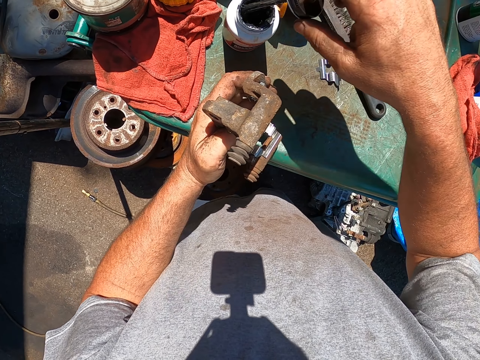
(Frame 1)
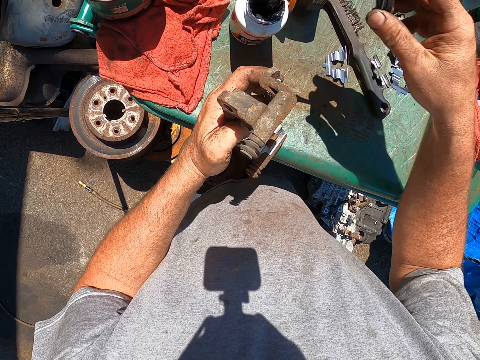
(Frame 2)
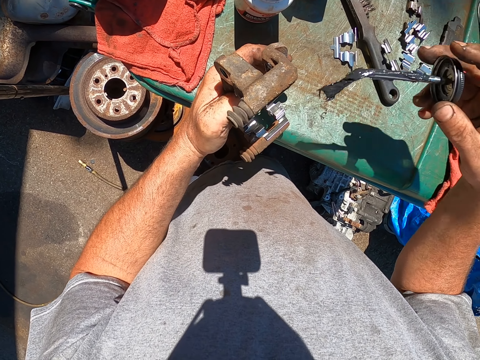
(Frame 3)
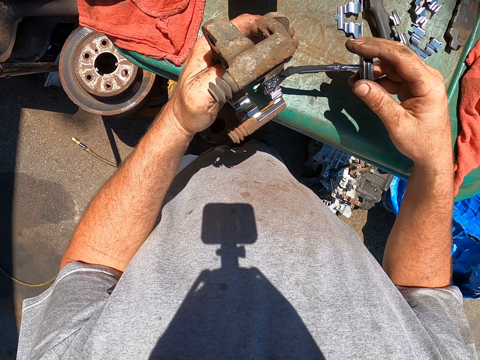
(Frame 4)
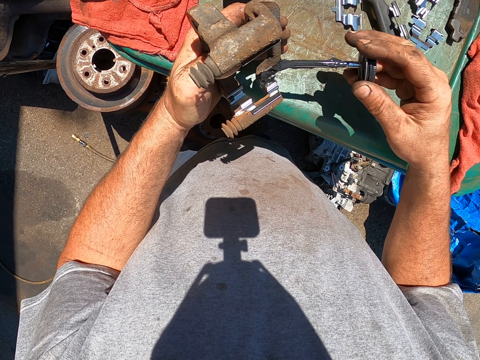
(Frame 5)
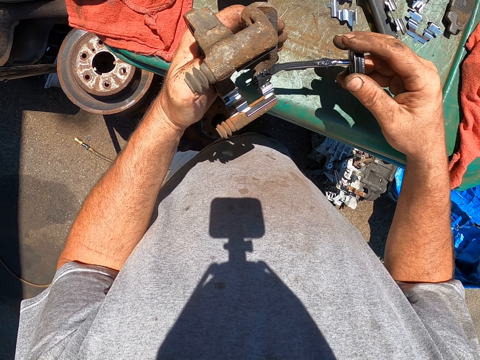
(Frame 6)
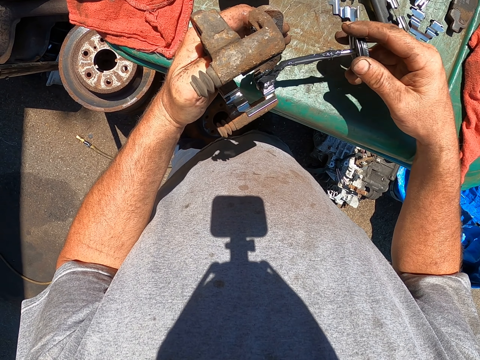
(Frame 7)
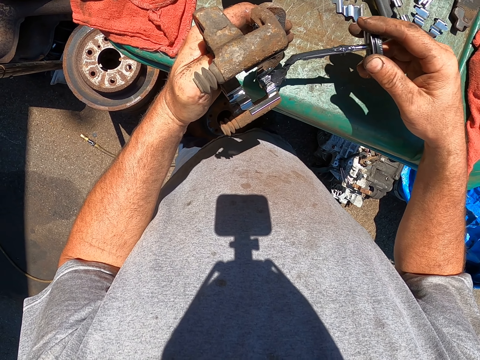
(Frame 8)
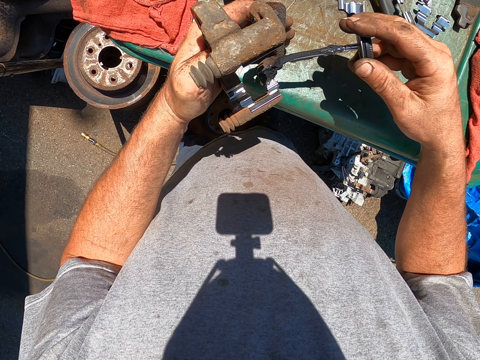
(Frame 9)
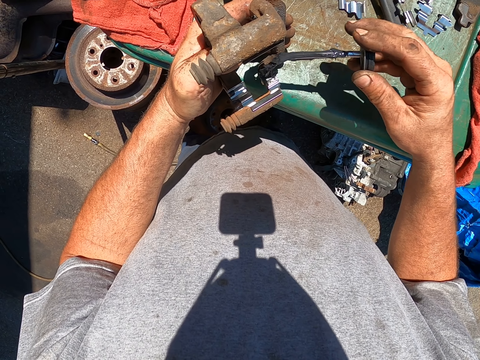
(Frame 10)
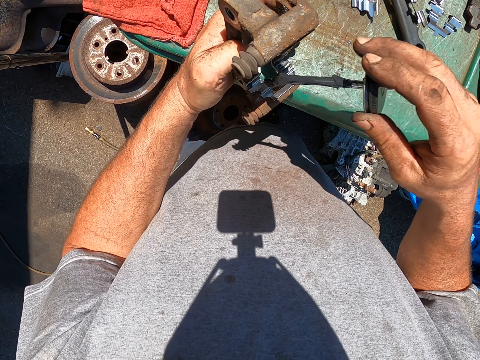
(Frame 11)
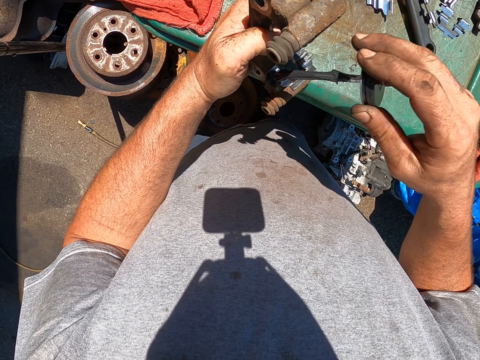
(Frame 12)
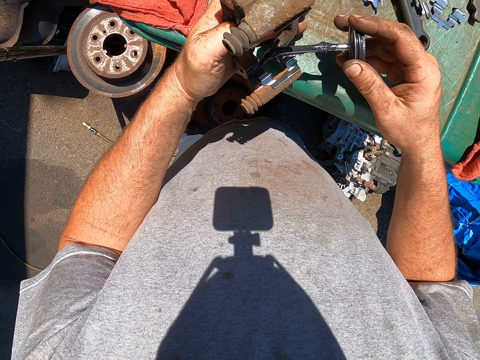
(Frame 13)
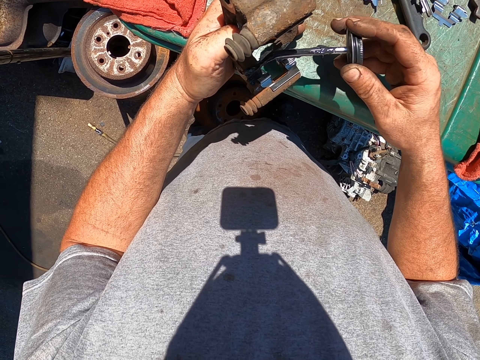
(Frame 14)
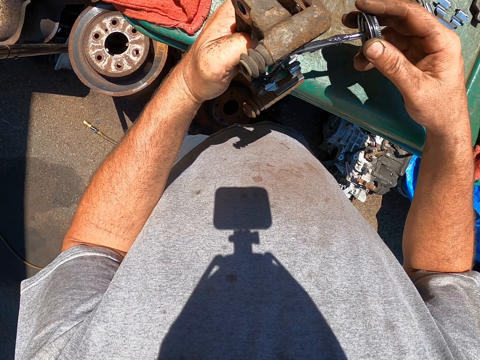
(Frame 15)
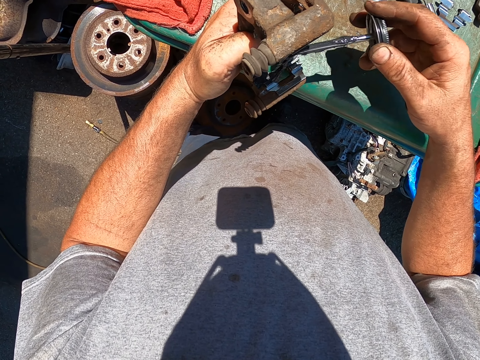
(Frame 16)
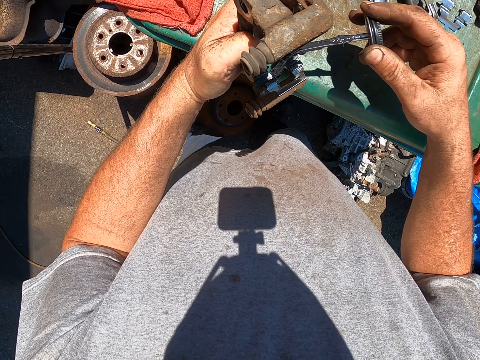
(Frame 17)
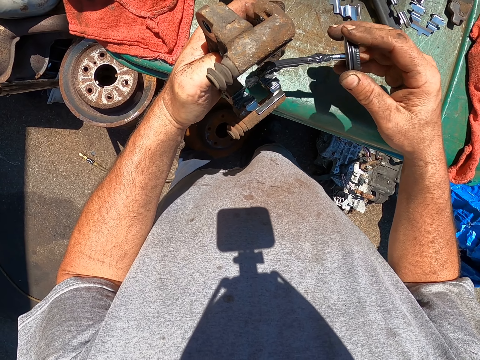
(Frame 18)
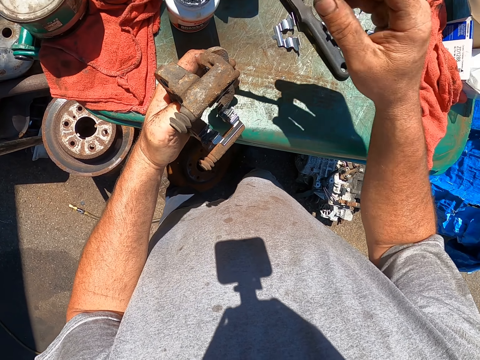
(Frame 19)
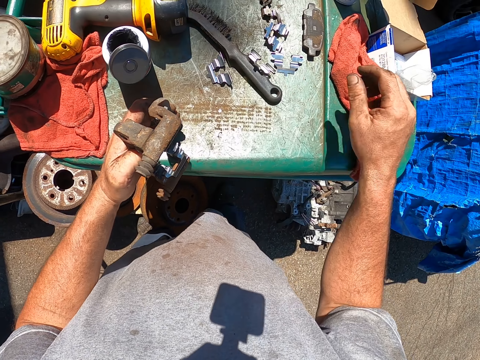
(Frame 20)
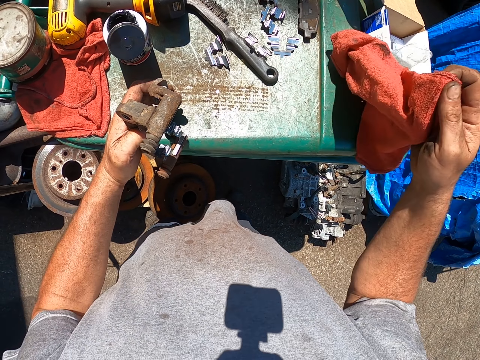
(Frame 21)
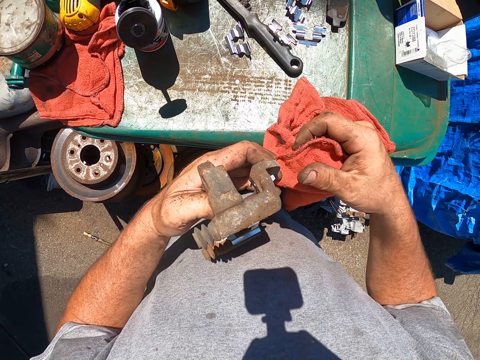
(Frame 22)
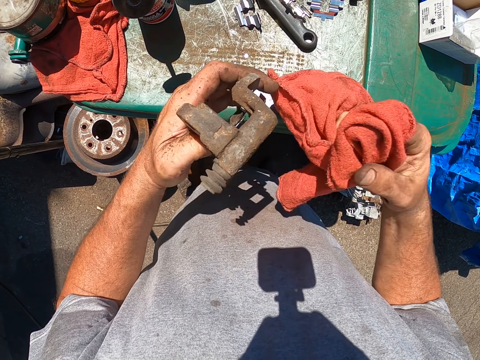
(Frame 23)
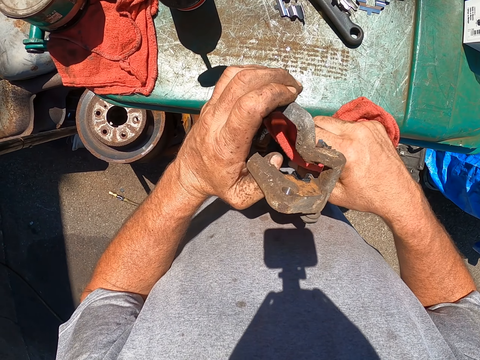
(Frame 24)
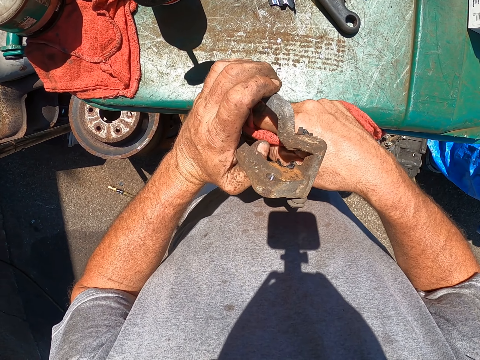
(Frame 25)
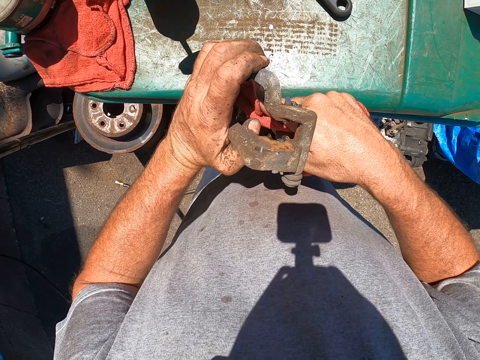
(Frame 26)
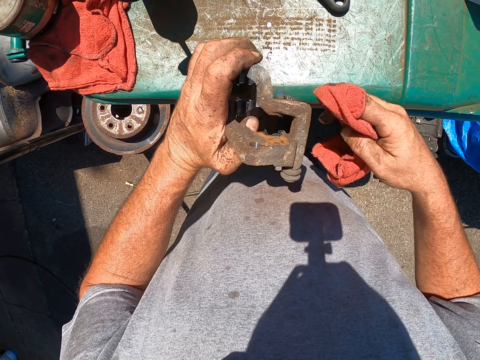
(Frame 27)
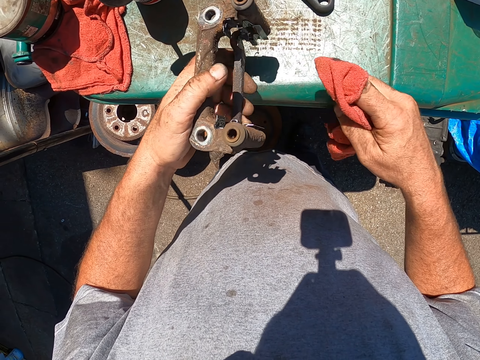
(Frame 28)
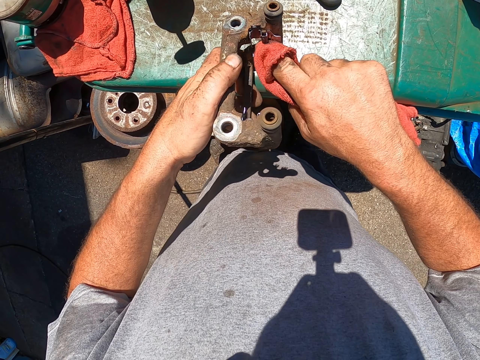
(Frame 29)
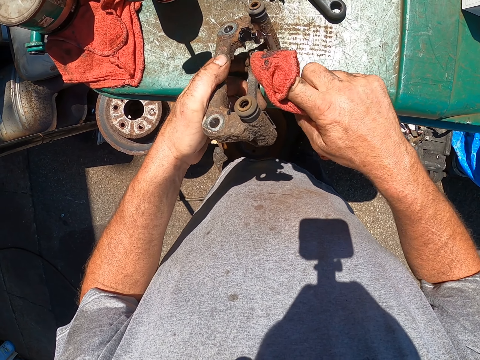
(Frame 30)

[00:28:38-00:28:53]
The camera wearer takes the paint brush from the paint. They paint the metal with the brush. They dip the brush in the paint in the bottle. They pick the piece of cloth from the dustbin. They wipe the metal with the piece of cloth.

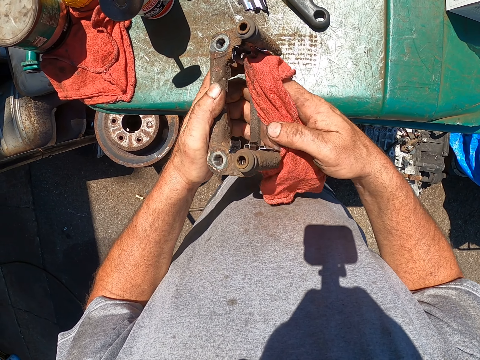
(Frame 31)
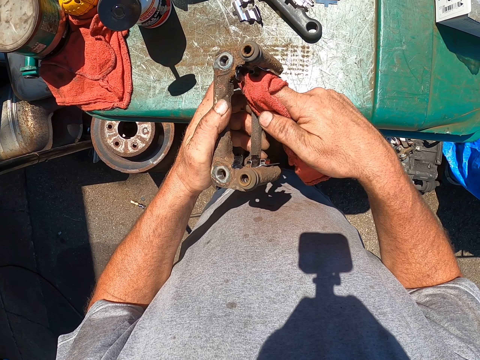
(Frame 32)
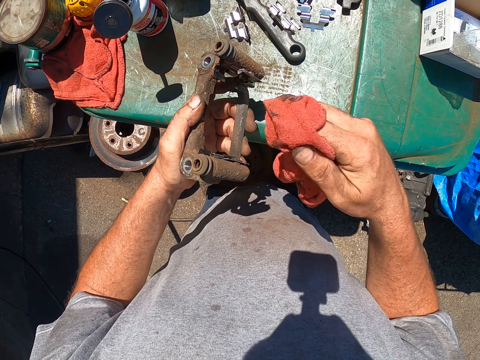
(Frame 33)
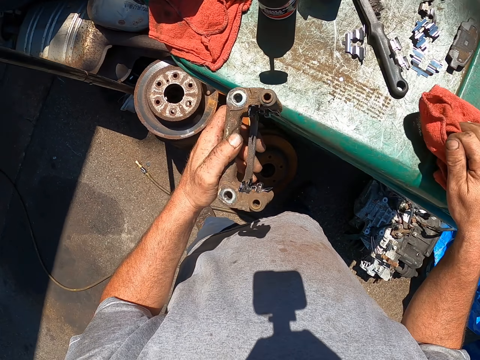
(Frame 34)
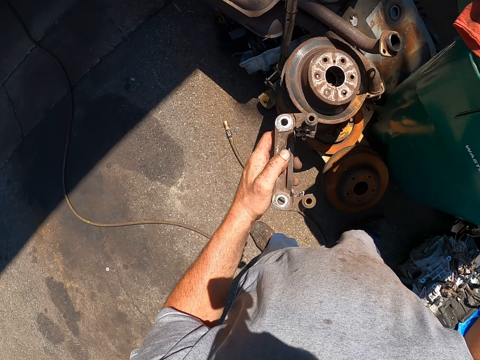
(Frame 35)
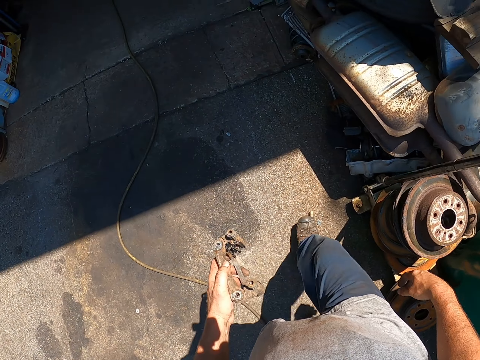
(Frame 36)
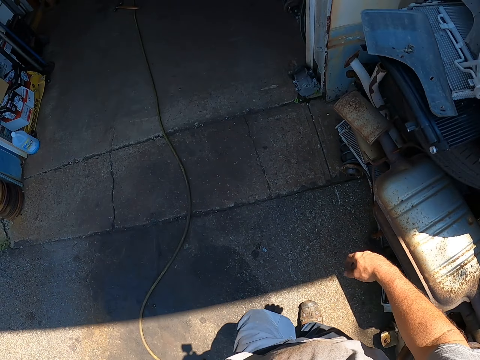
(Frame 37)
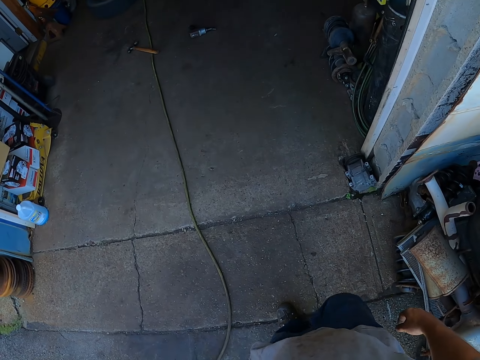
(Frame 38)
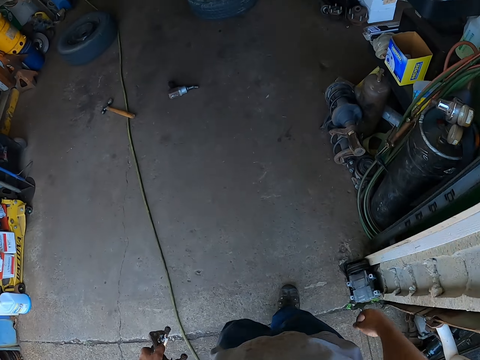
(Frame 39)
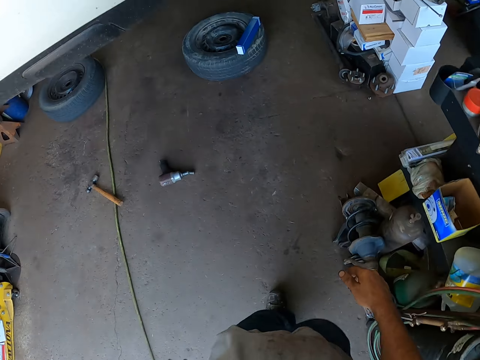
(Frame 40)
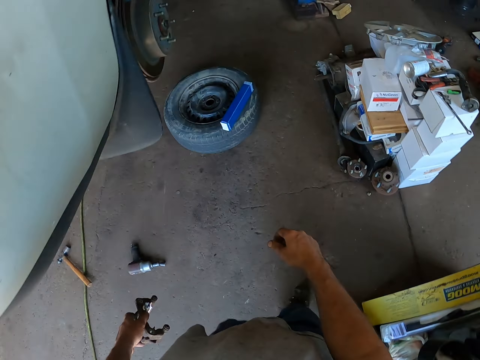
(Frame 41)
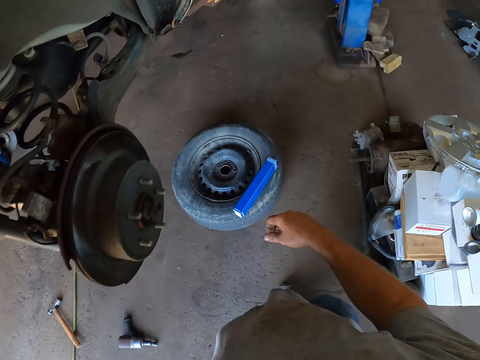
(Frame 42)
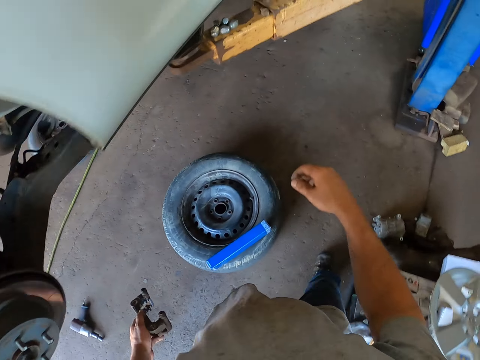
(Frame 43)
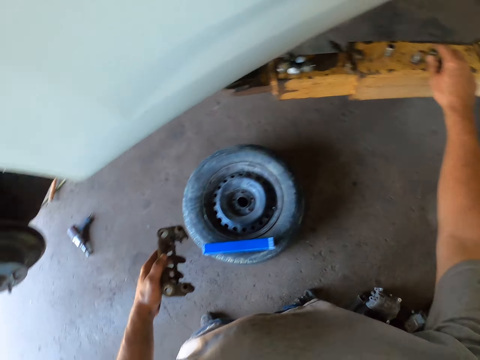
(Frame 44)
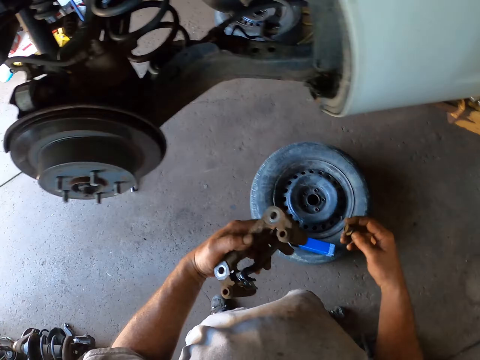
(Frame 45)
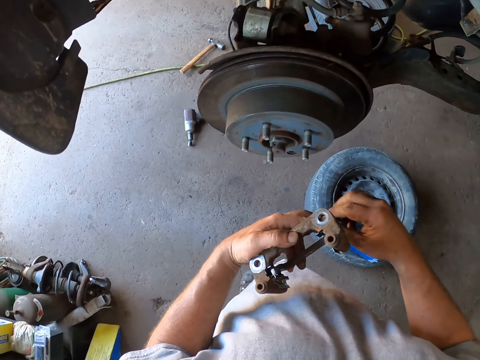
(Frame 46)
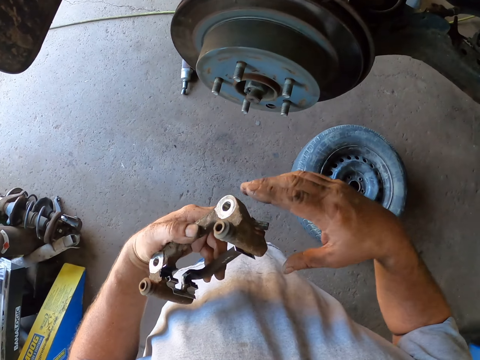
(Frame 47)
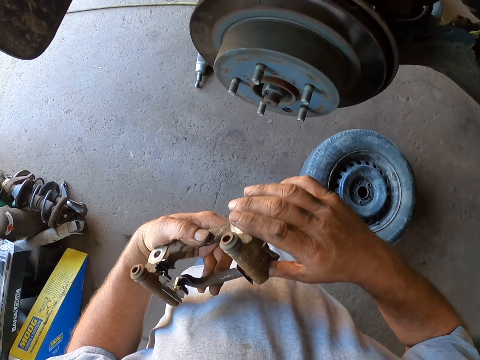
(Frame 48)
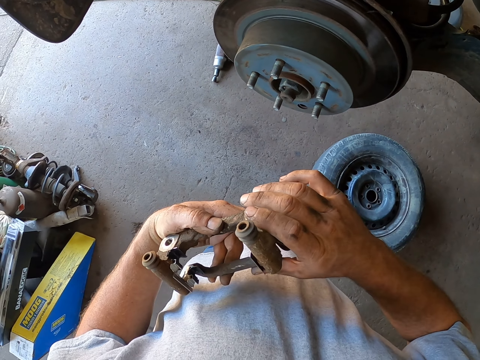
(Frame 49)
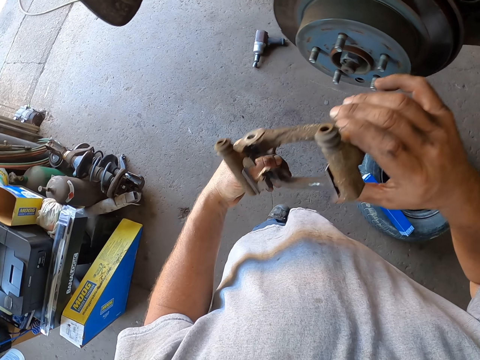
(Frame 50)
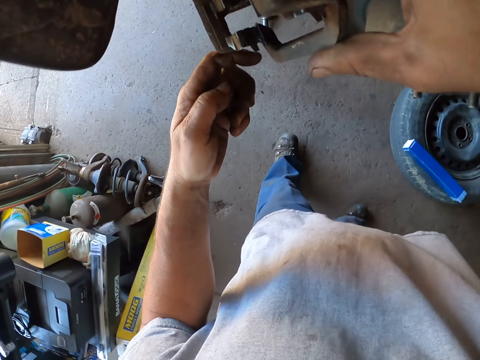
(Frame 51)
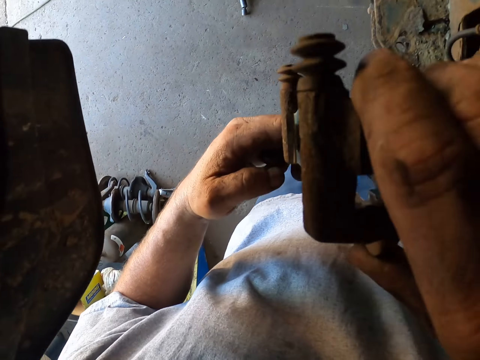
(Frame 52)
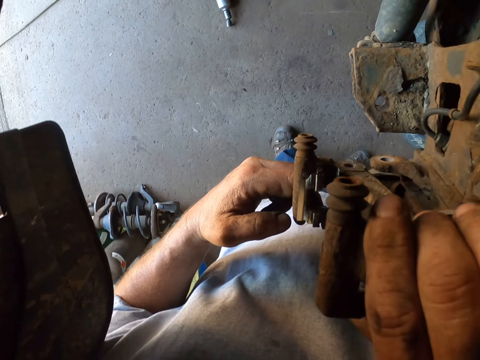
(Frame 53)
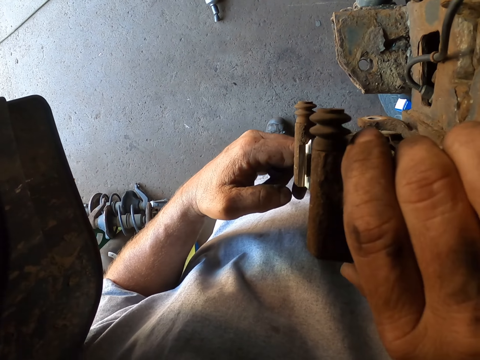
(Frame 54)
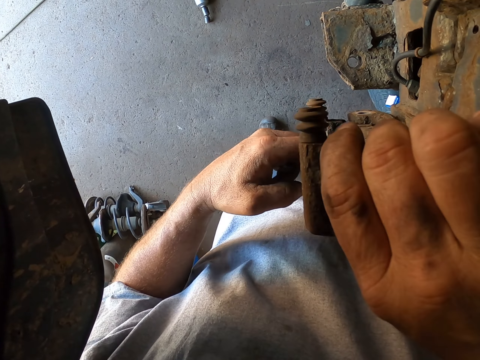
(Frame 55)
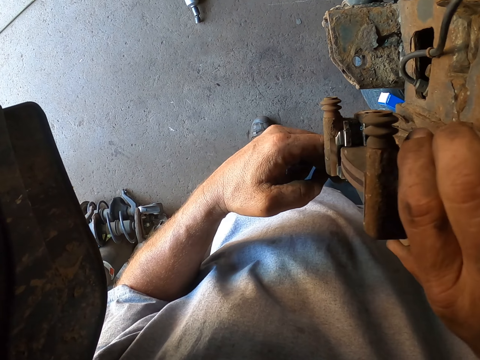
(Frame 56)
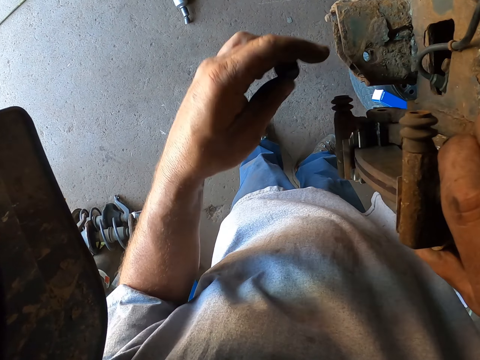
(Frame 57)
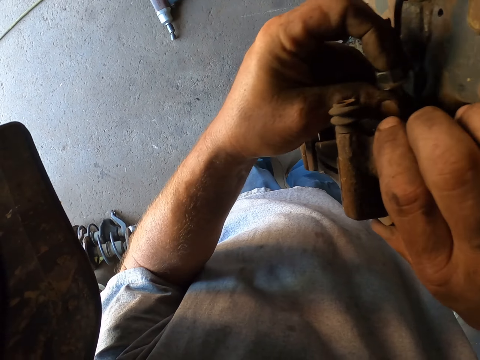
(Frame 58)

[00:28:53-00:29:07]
The camera wearer drops the piece of cloth on the dustbin. They walk to the garage. They pick a bolt or nut from the car lift. They fix the metal on the axle hub.
